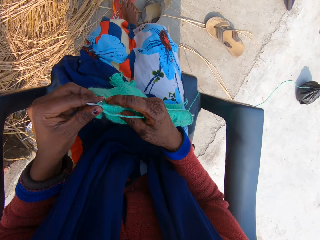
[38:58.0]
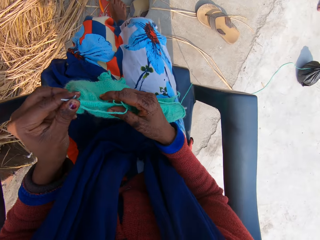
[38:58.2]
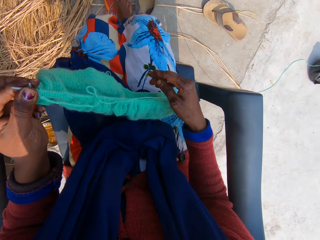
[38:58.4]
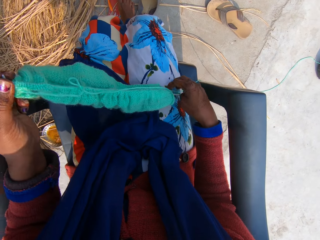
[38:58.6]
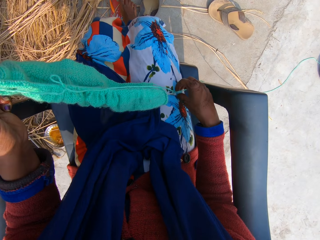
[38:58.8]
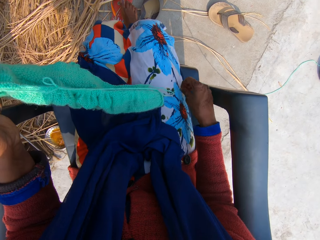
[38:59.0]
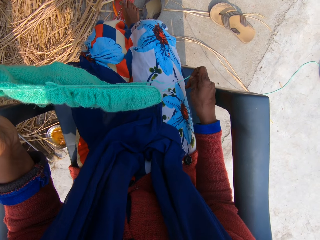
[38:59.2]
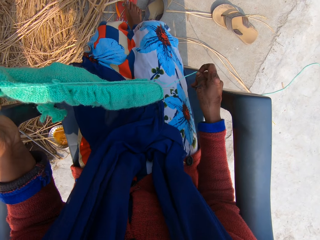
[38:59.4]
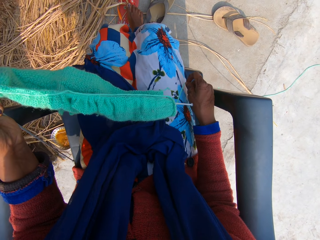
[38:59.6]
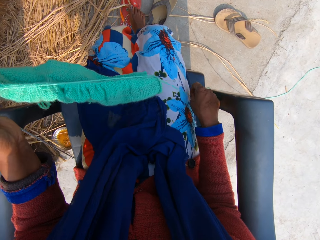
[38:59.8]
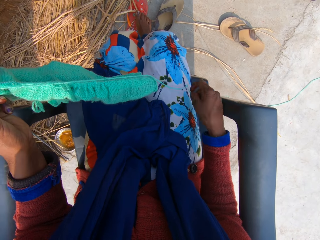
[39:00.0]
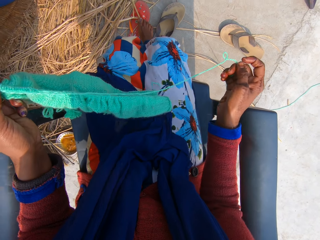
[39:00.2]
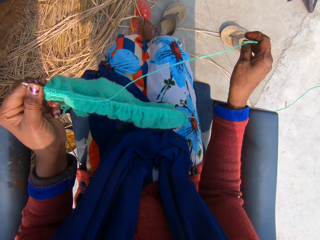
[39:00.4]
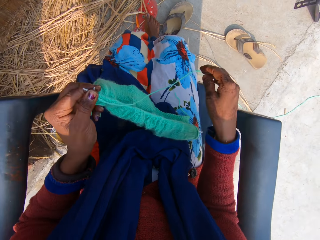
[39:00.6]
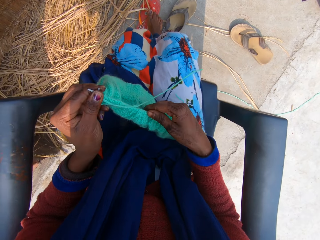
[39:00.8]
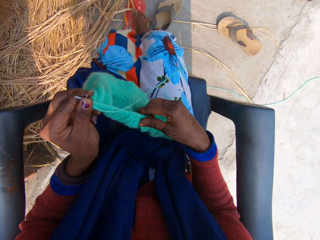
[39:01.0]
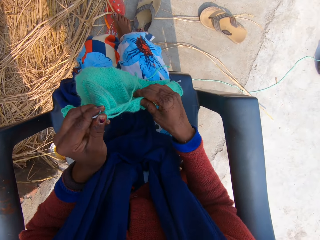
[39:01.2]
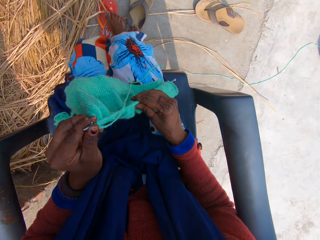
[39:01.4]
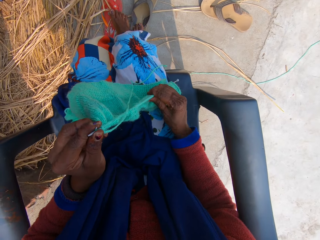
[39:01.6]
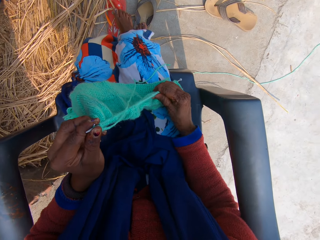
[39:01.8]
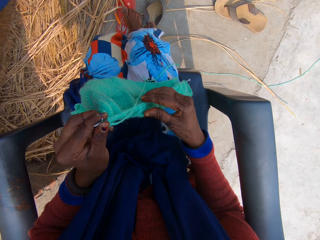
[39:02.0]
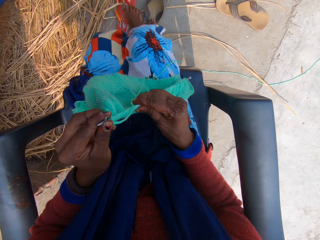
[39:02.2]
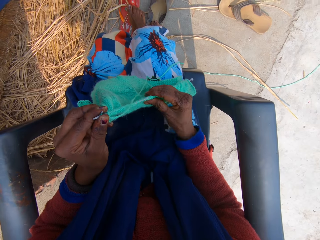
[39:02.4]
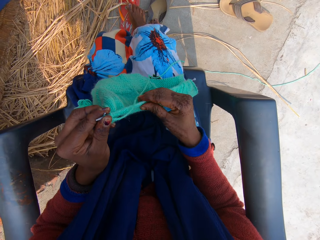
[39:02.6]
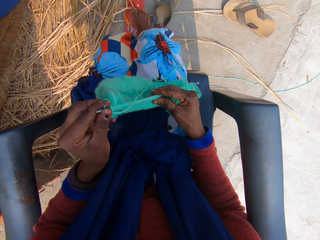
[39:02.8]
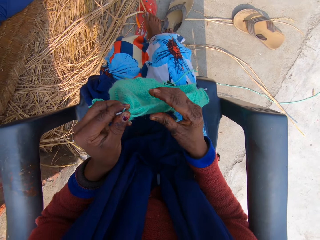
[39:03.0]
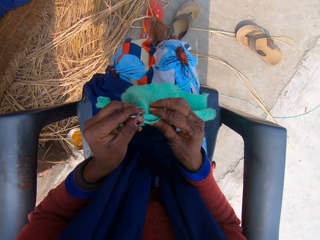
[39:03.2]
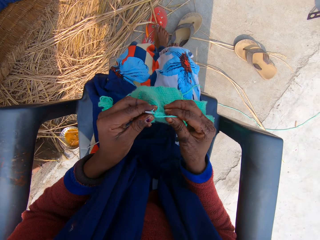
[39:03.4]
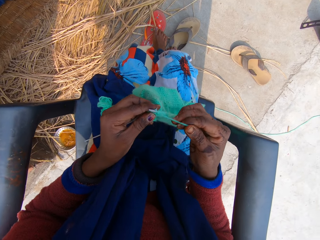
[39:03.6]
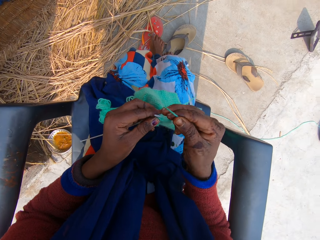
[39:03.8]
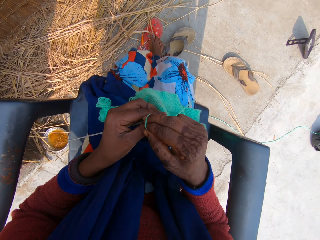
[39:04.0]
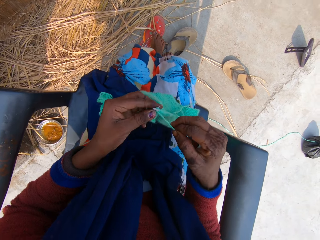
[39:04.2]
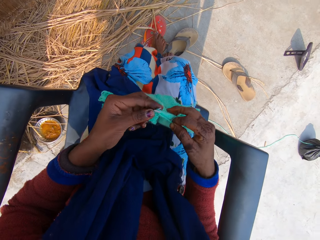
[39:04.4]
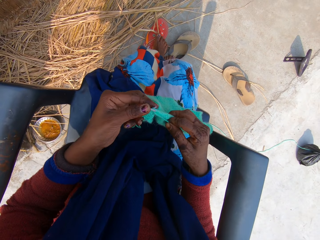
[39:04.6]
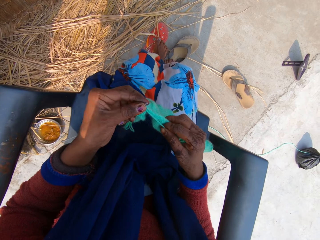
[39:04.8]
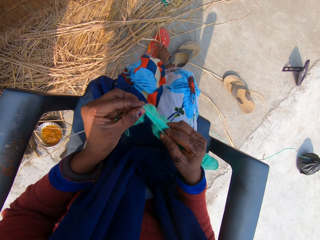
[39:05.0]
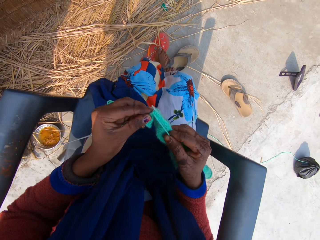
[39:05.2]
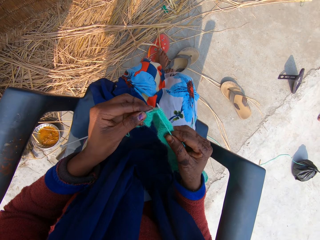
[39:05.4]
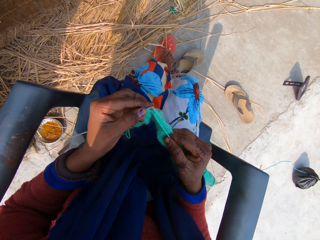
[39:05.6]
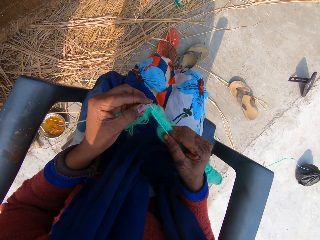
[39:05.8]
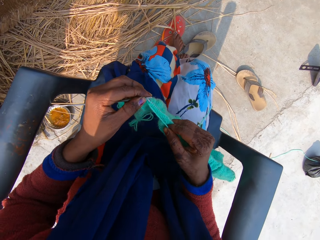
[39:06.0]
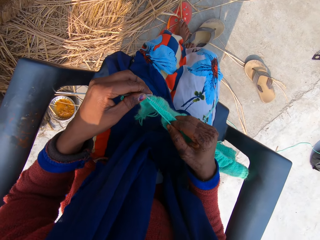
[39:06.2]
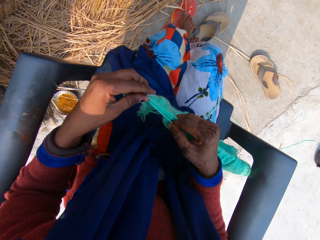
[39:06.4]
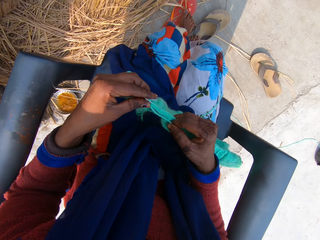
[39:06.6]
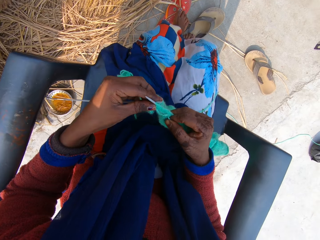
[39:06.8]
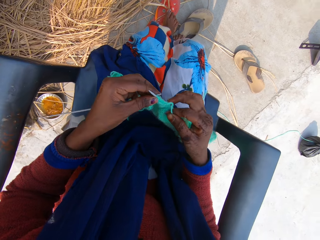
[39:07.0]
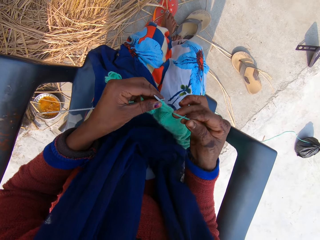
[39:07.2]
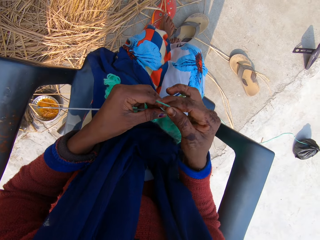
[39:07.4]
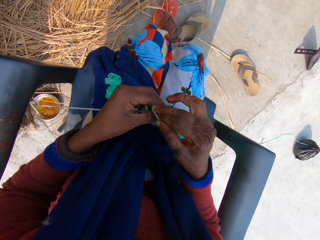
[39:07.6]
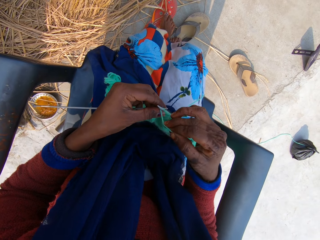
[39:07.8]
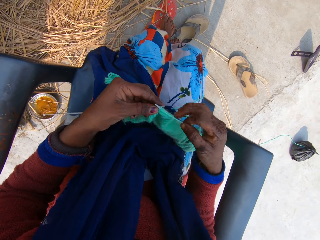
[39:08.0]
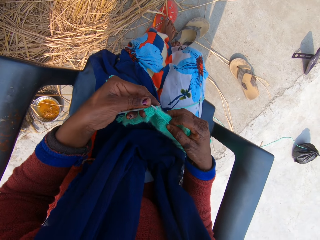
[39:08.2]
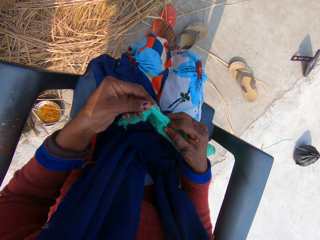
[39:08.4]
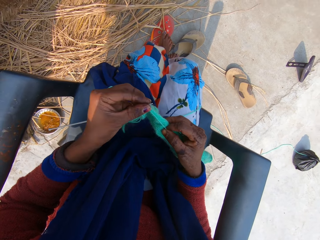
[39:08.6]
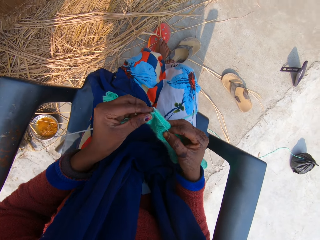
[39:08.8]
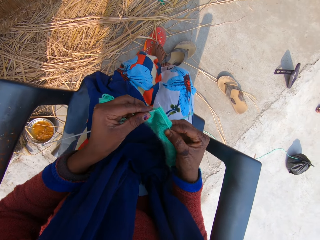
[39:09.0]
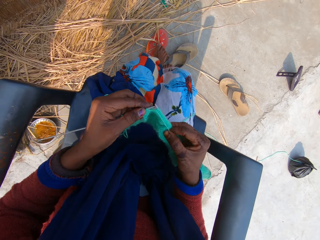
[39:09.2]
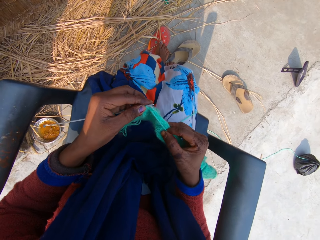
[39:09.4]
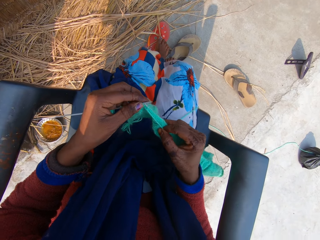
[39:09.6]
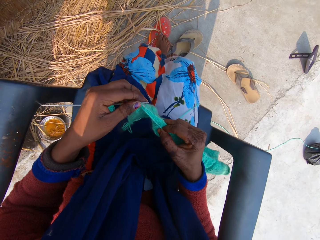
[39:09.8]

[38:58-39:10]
The camera wearer removes the yarn from the bottom of the knitting needle with her right hand. She talks to the woman. She places the knitting needle on the chair and works her right hand through the yarn on the knitting needle. She knits the yarn into a yarn fabric. A man talks to the camera wearer.

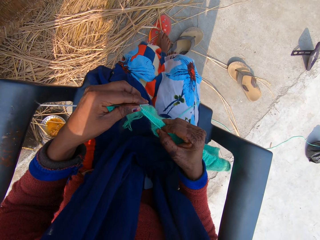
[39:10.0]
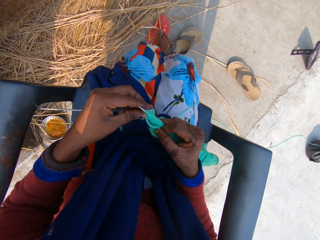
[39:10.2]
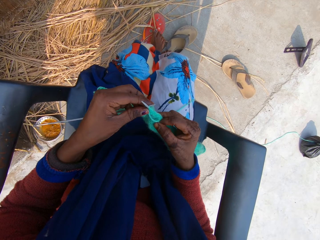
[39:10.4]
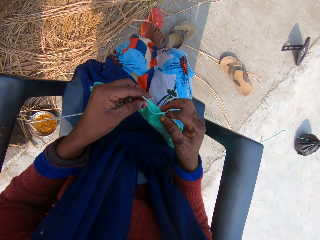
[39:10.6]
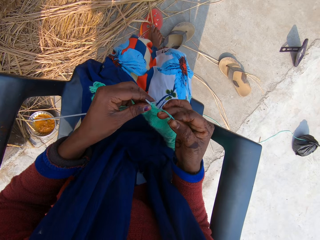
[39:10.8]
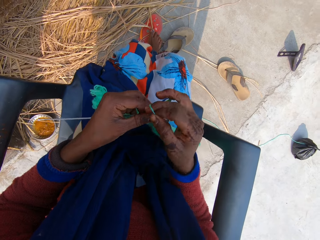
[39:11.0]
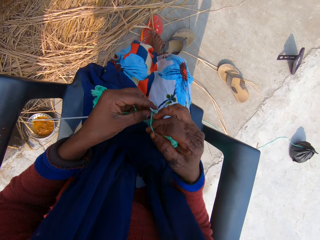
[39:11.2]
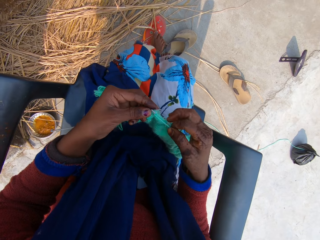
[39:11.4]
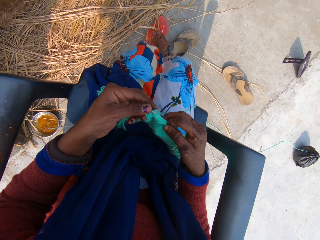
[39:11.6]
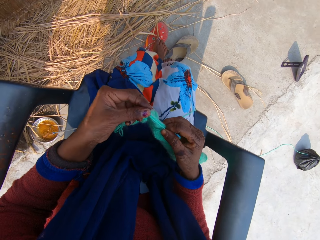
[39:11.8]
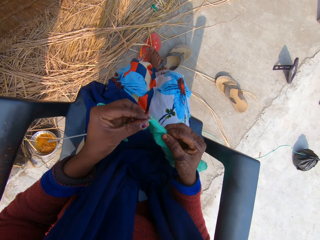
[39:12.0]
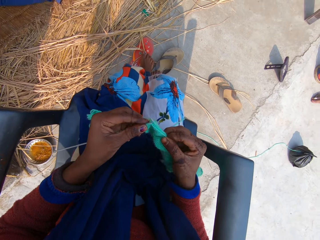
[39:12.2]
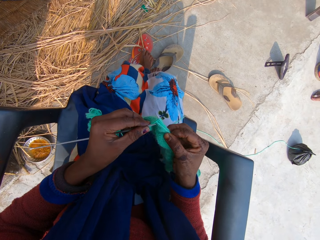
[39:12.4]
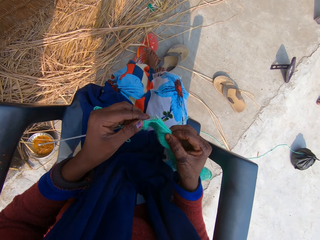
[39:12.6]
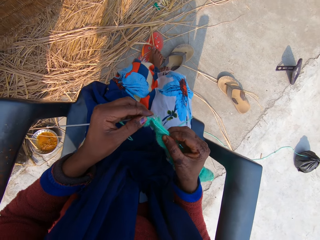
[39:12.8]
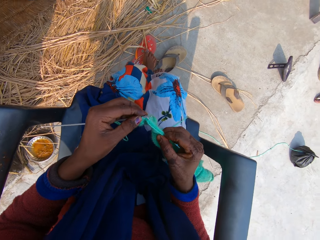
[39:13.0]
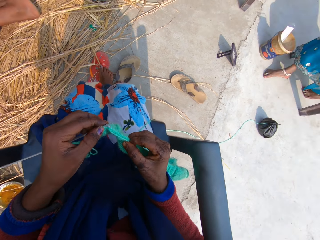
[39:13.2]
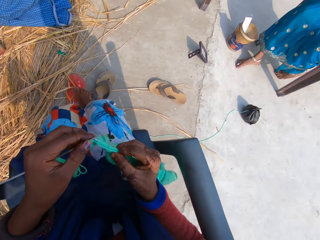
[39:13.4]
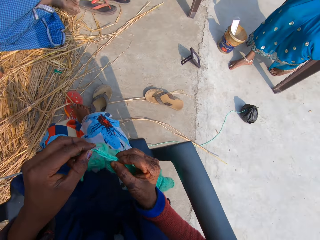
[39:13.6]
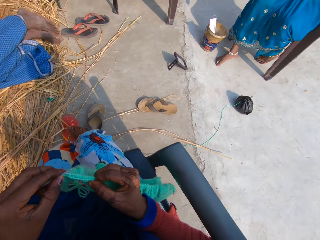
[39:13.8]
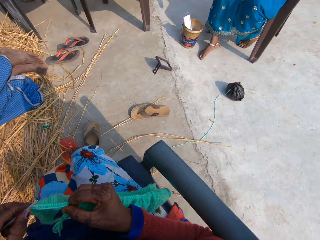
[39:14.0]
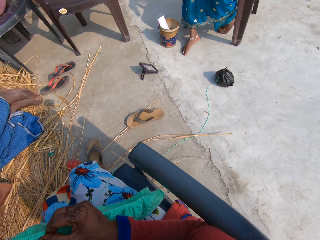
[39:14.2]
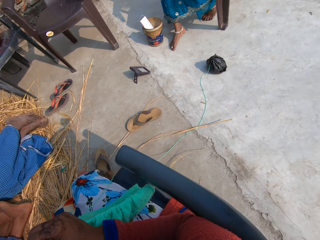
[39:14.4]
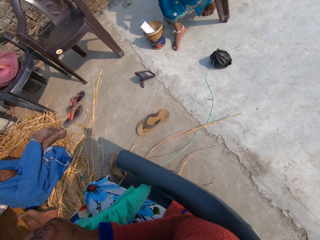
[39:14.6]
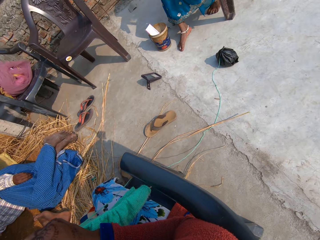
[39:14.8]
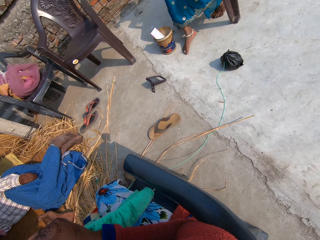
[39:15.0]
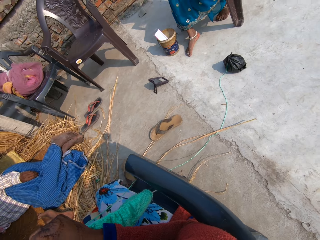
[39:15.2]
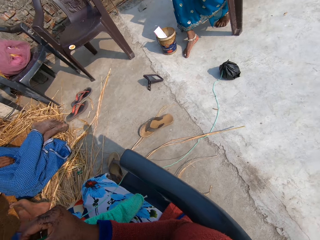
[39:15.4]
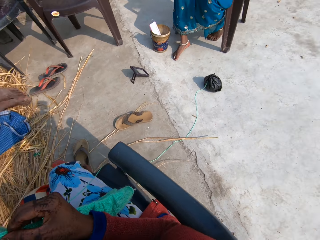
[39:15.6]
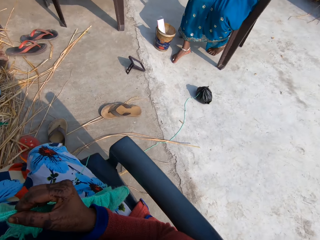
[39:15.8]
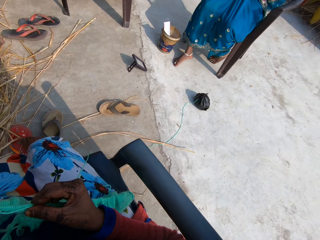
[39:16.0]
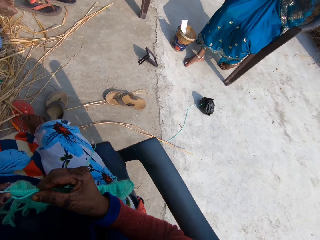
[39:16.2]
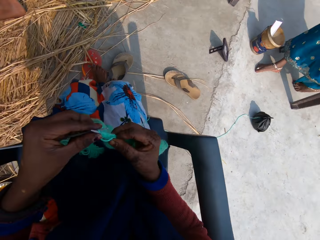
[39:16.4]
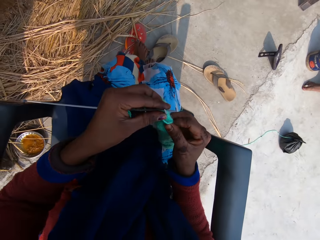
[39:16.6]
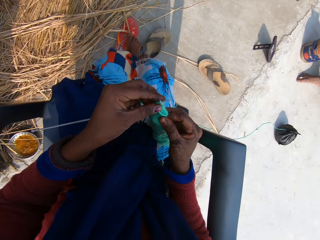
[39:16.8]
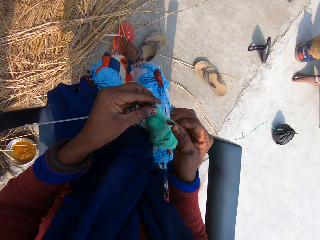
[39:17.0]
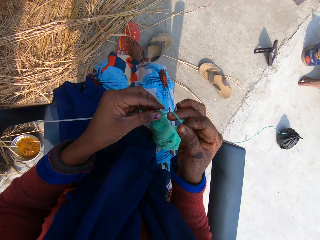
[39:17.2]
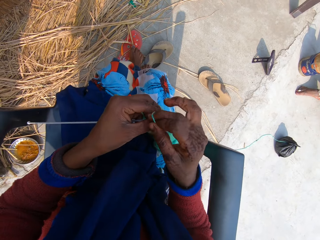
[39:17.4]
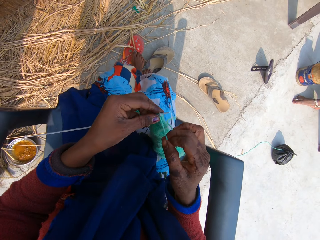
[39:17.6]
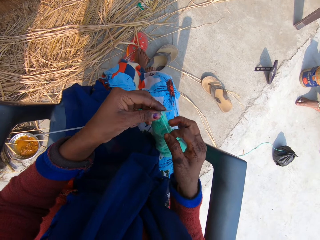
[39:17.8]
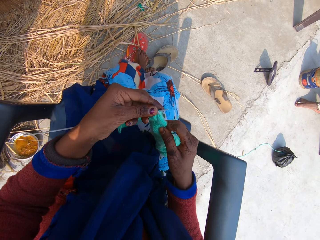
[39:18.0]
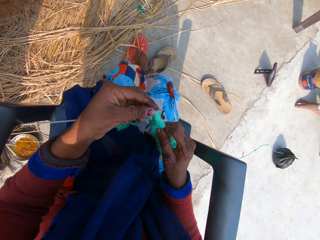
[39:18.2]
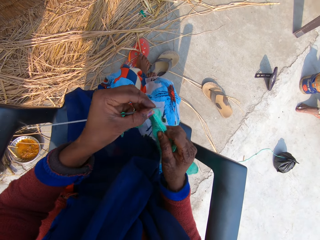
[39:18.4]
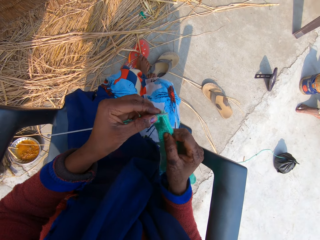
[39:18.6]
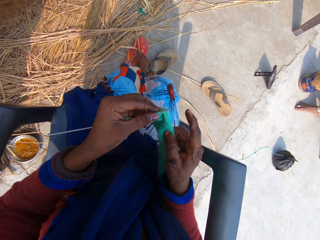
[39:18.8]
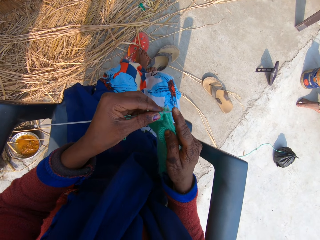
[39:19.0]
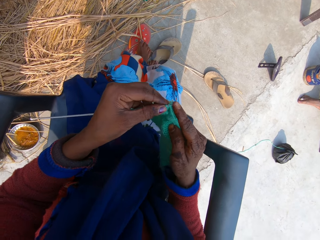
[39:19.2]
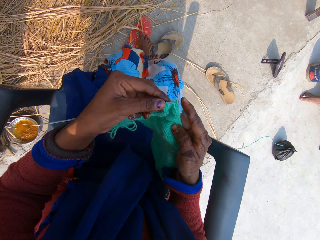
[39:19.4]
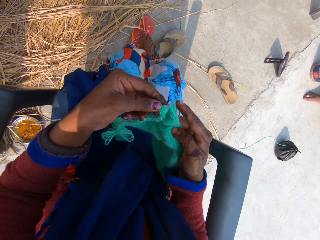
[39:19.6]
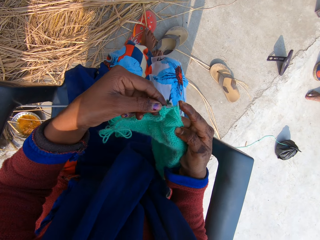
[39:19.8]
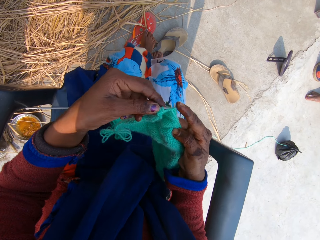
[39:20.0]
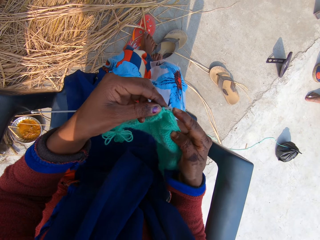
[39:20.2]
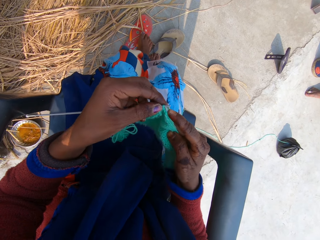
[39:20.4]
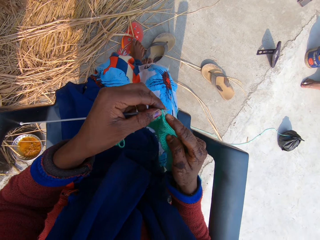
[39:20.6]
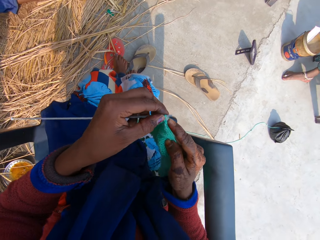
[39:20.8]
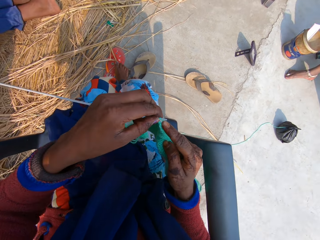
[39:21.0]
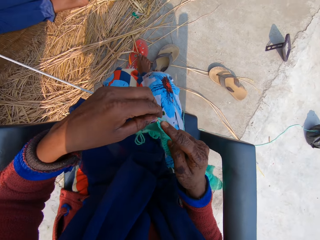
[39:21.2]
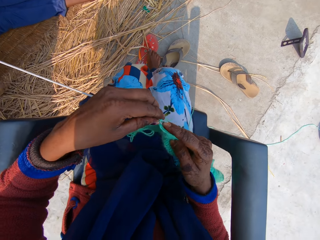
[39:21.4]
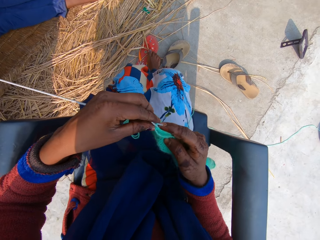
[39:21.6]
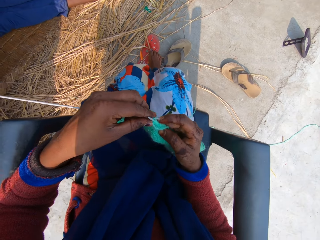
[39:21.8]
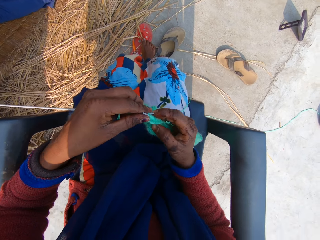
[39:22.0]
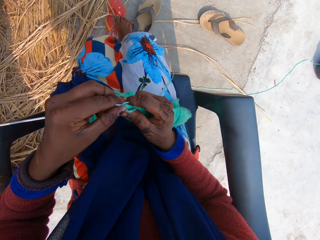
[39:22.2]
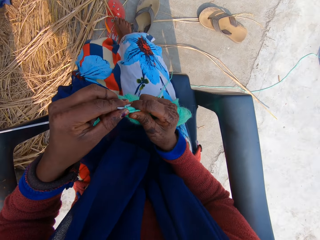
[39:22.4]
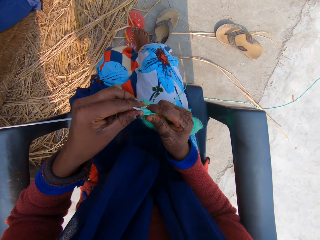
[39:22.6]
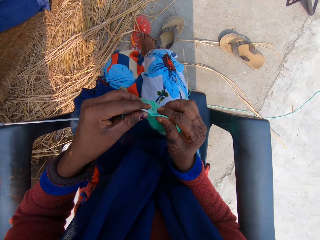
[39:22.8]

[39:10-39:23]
The camera wearer talks to the man.
